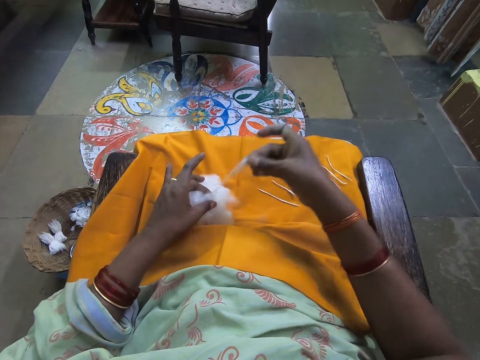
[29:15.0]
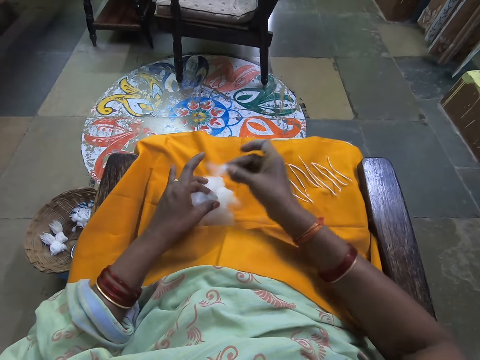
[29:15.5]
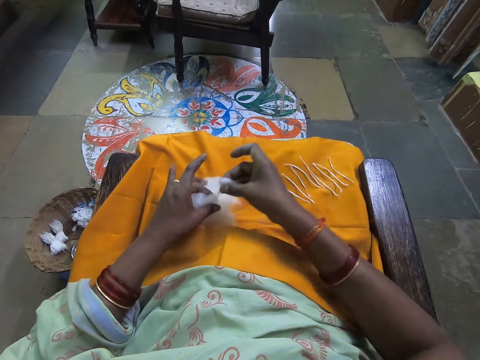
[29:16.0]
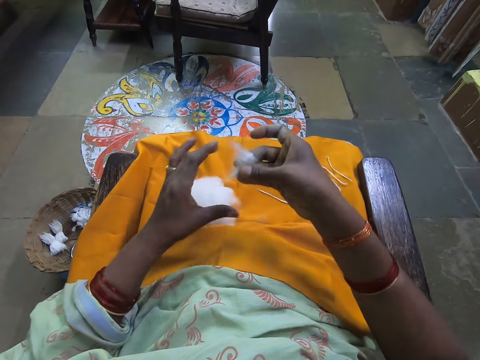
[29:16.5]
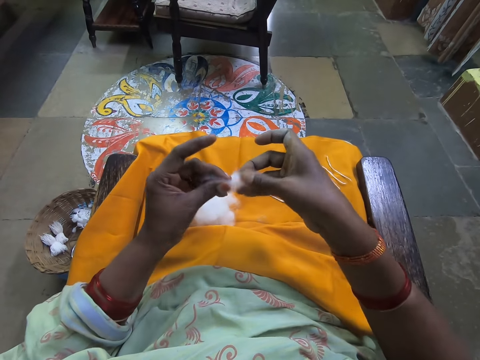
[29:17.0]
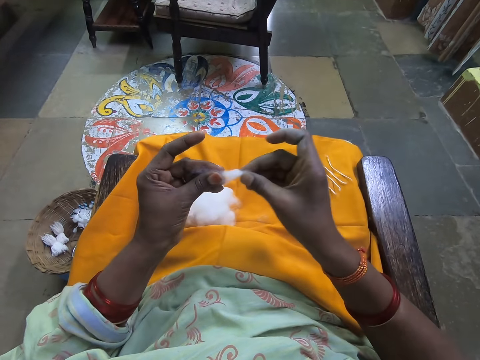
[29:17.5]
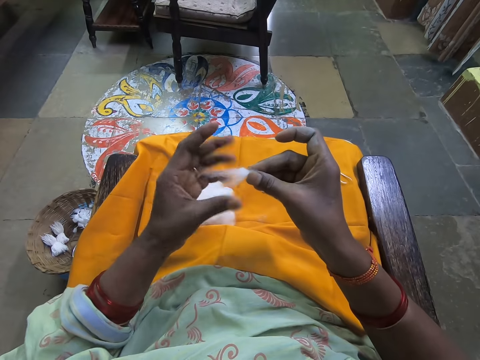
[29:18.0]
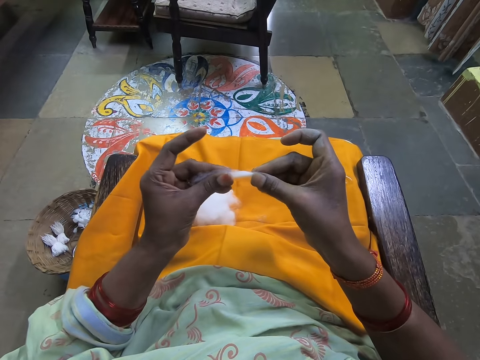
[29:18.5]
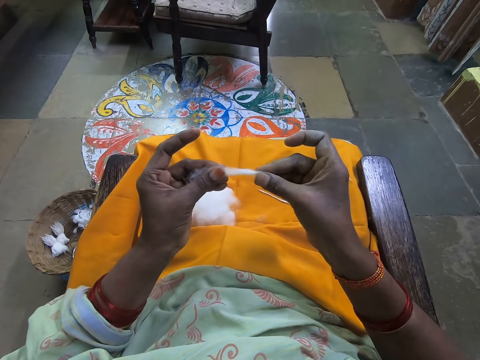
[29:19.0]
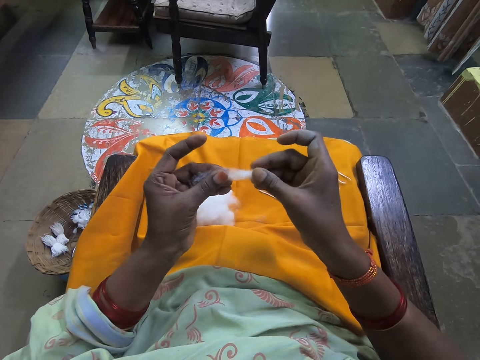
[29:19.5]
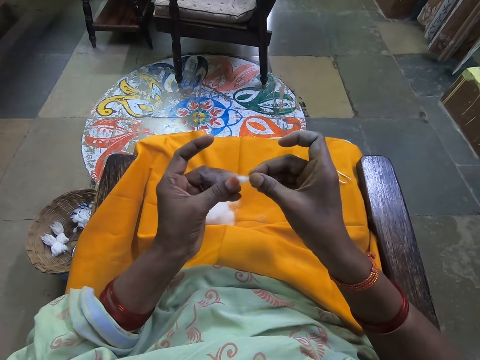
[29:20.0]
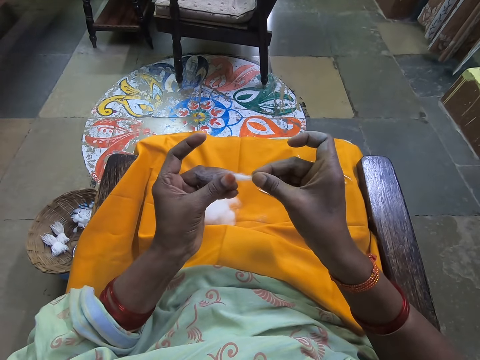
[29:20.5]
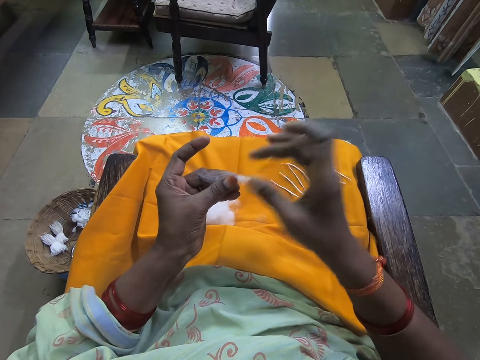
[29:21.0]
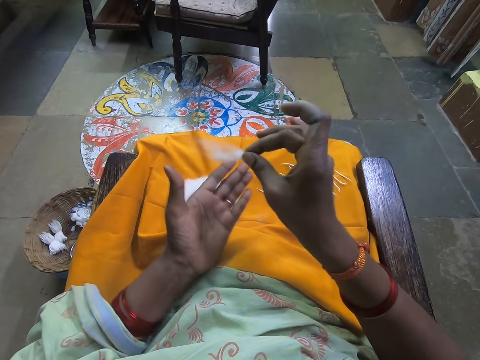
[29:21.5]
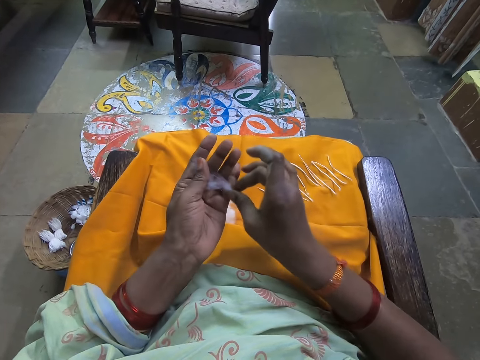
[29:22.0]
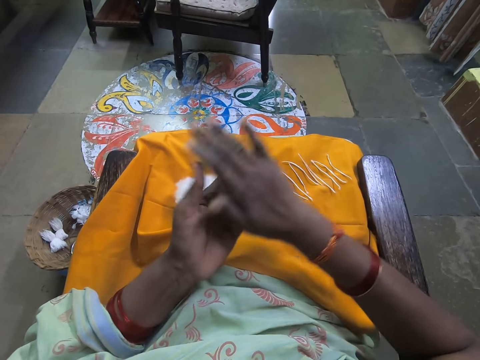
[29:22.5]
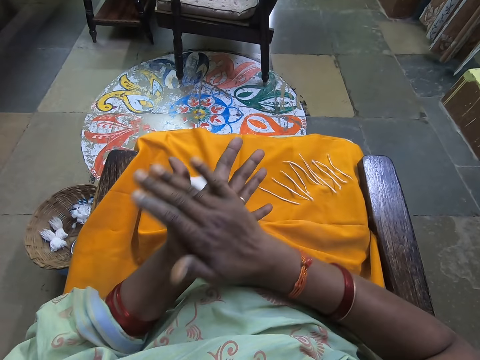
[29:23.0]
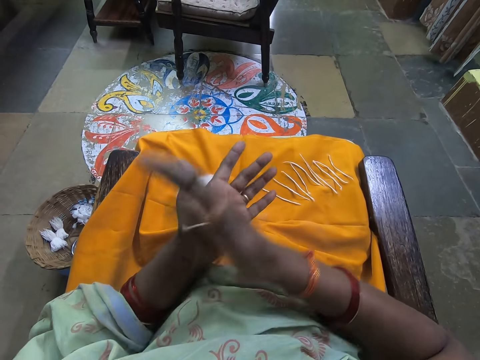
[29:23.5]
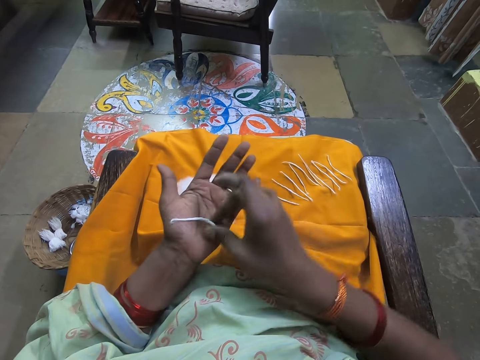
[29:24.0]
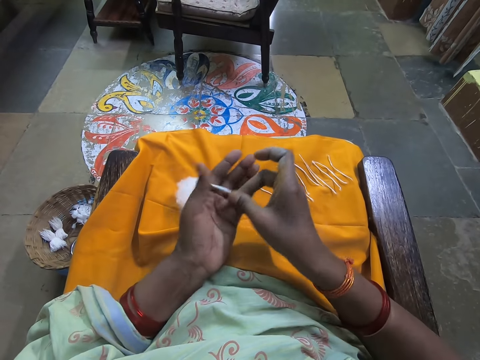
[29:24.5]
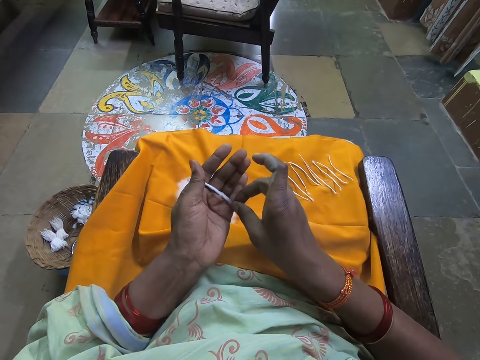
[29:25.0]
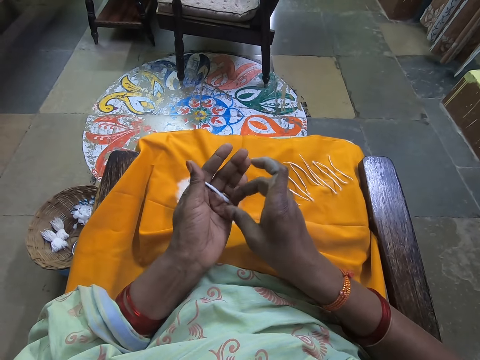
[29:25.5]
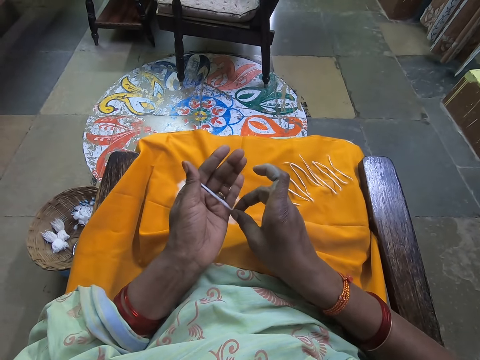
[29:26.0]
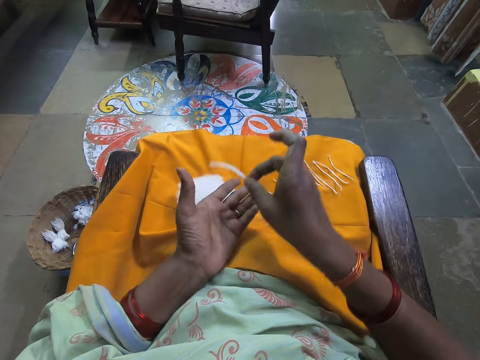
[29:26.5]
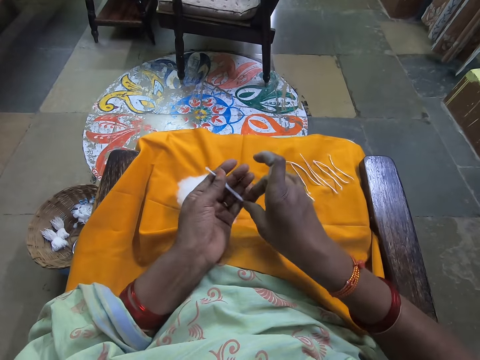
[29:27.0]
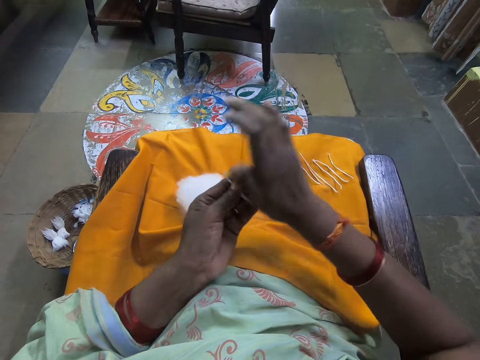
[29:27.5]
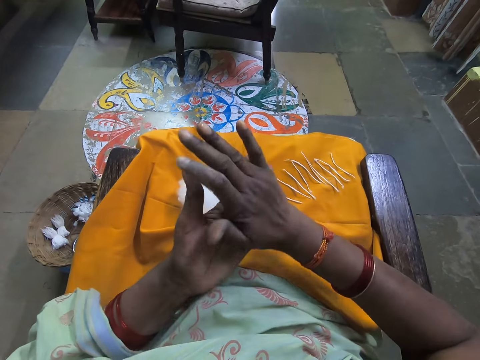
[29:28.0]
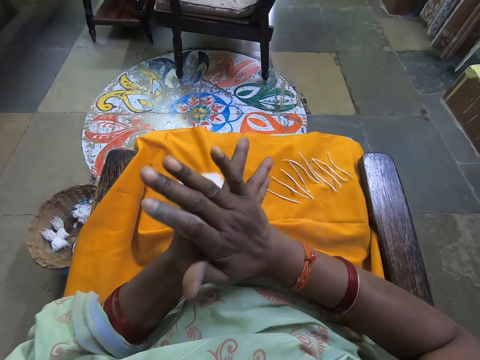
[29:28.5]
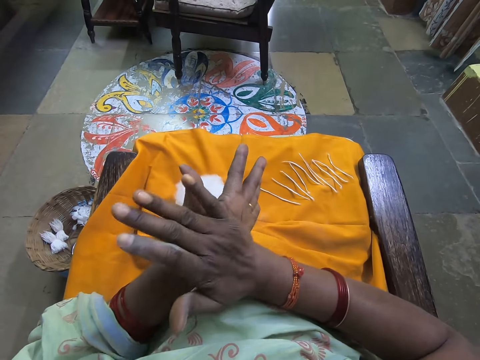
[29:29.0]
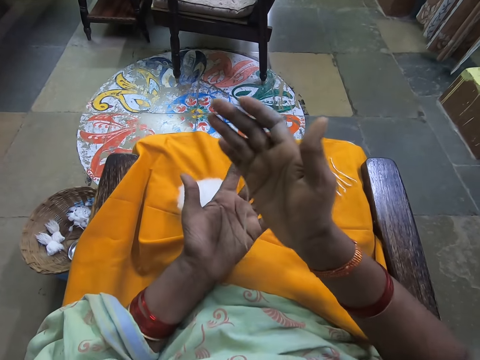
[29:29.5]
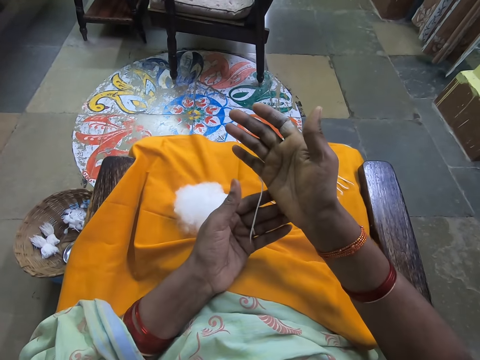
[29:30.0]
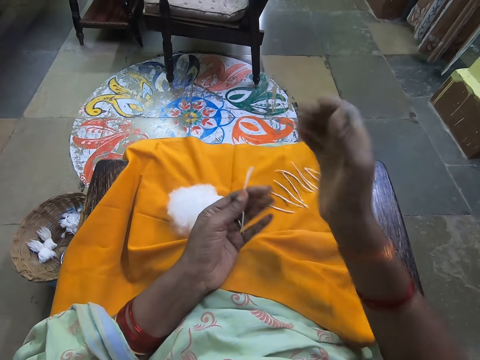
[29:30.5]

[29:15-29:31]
The camera wearer cuts cotton wool from a bundle of cotton wool on the yellow cloth on her lap. She scoops cotton. She stretches the cotton wool in her hands. She rolls the cotton in her hands. She folds the cotton wool in her hands. She stretches the cotton wool in her hands. She folds the cotton wool in her hands.

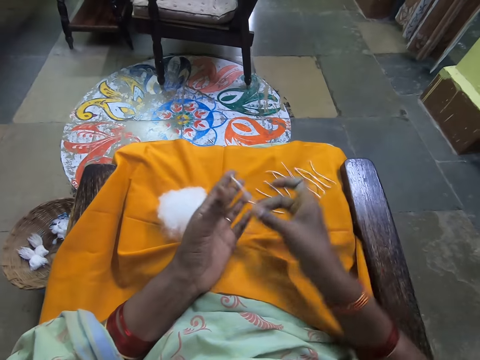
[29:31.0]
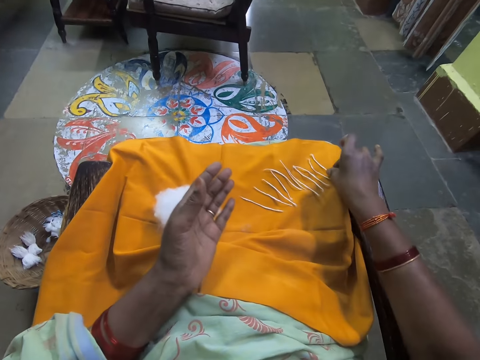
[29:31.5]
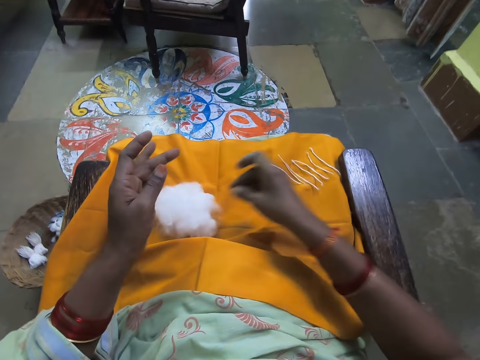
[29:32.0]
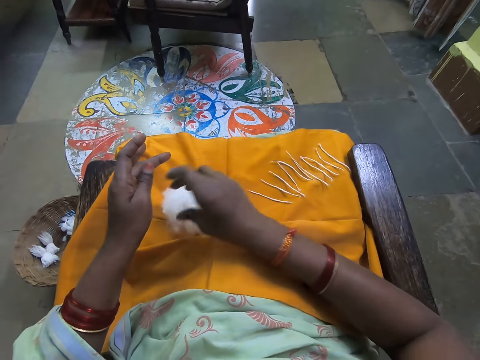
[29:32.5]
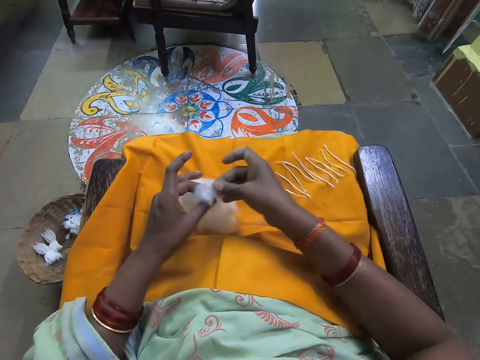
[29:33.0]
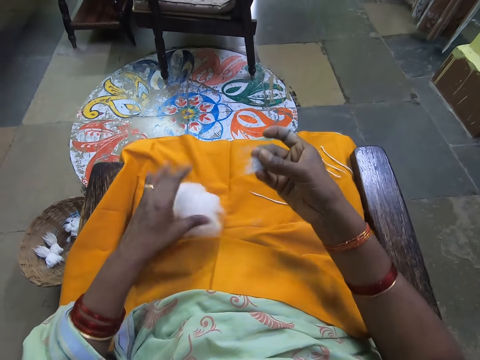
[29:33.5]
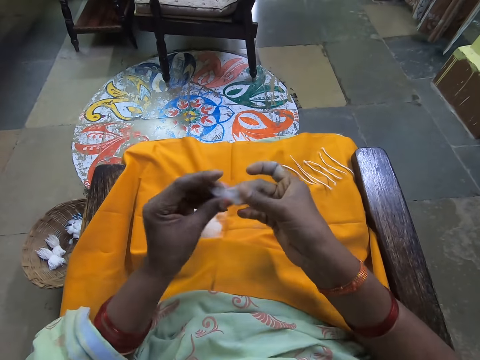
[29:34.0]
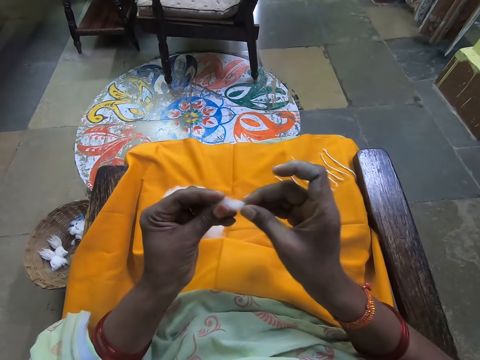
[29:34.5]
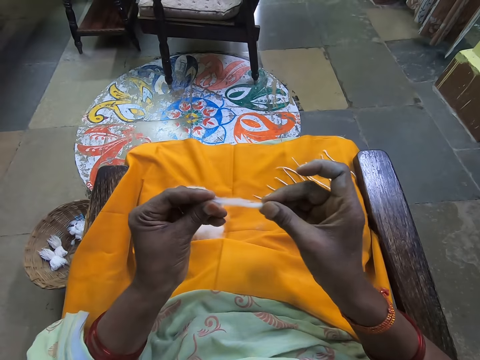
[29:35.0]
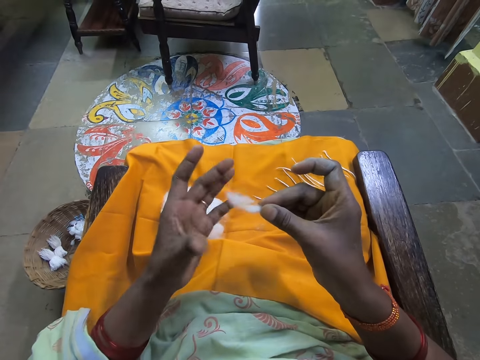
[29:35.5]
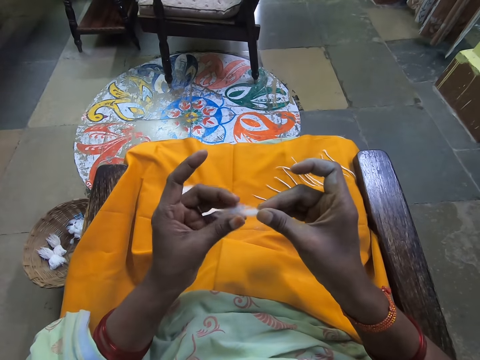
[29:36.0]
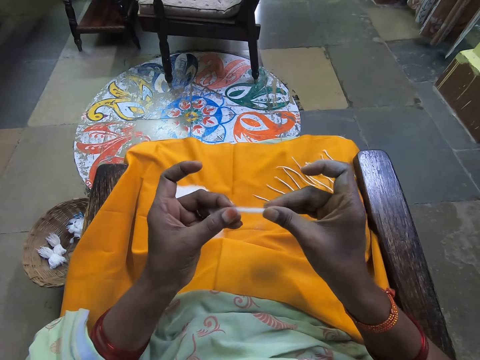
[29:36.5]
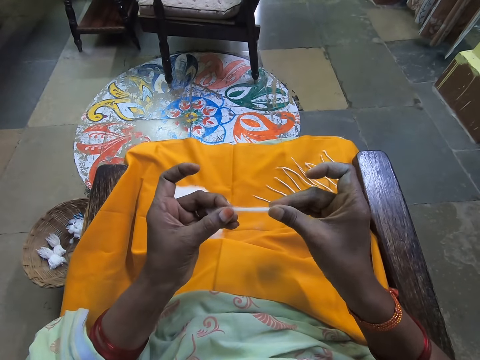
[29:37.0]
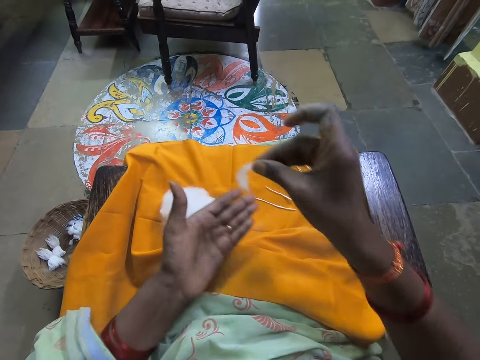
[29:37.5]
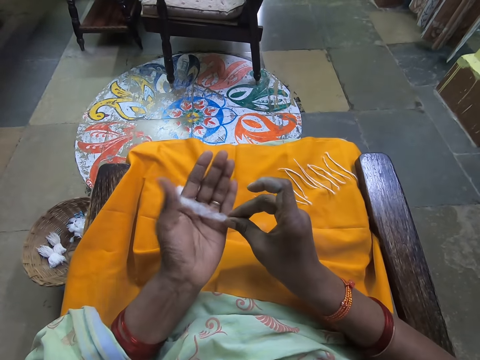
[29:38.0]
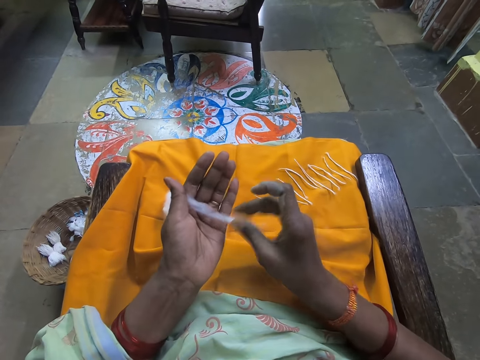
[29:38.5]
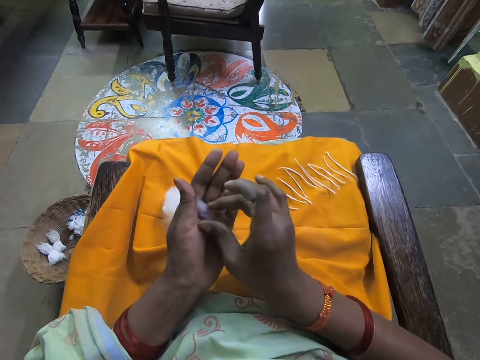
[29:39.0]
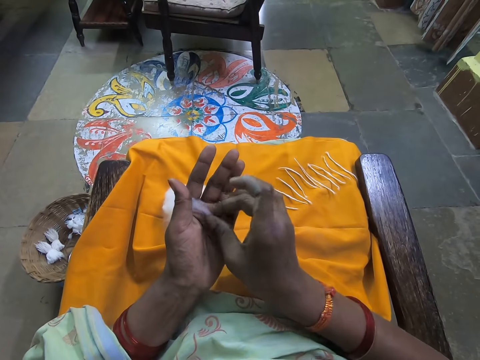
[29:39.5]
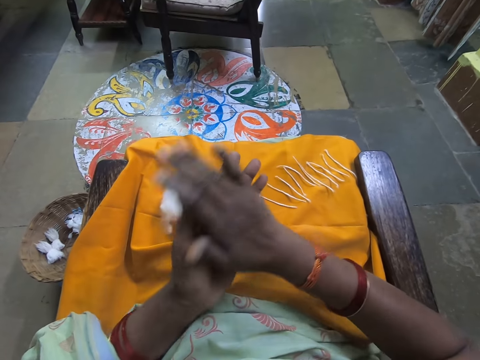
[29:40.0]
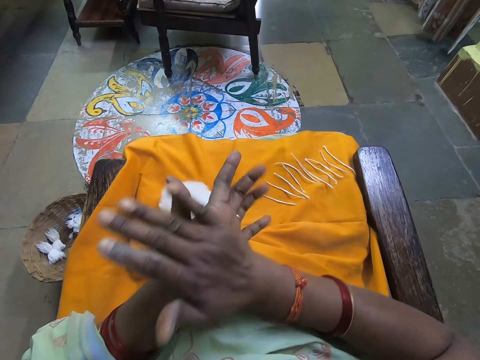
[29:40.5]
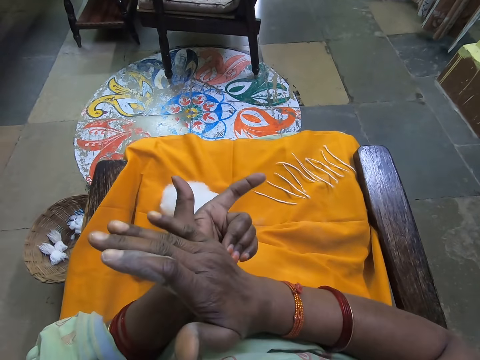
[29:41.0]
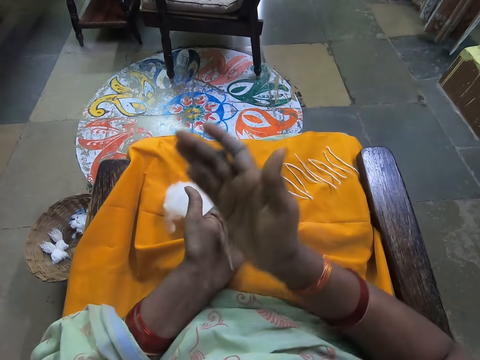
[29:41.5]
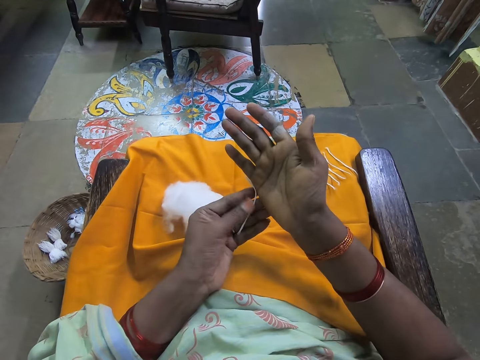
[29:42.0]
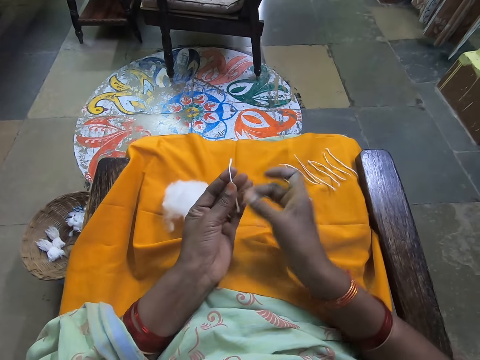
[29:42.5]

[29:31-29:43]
The camera wearer drops the folded cotton wool on the yellow cloth. She cuts cotton wool from a bundle of cotton wool on the yellow cloth on her lap. She scoops cotton. She stretches the cotton wool in her hands. She rolls the cotton in her hands. She folds the cotton wool in her hands.
